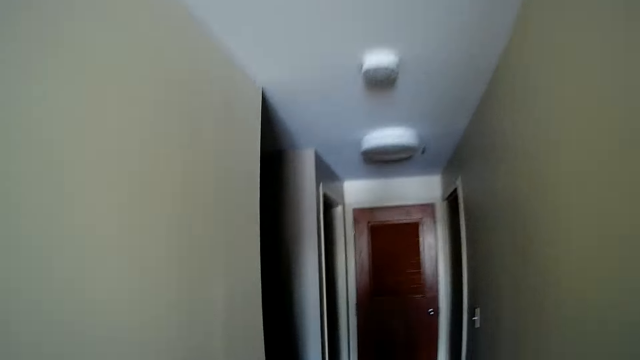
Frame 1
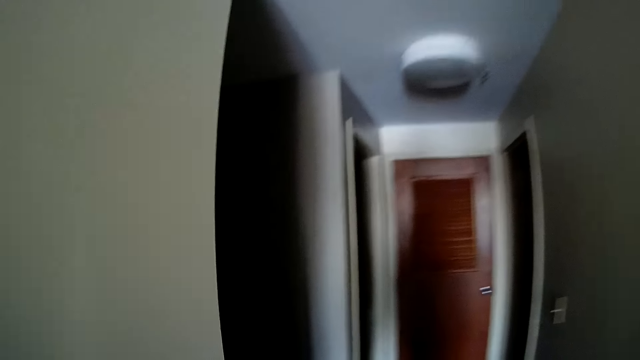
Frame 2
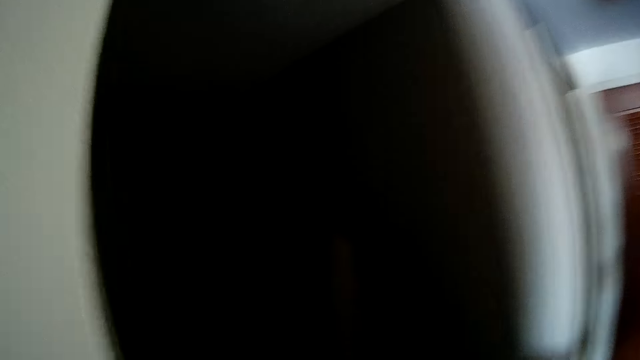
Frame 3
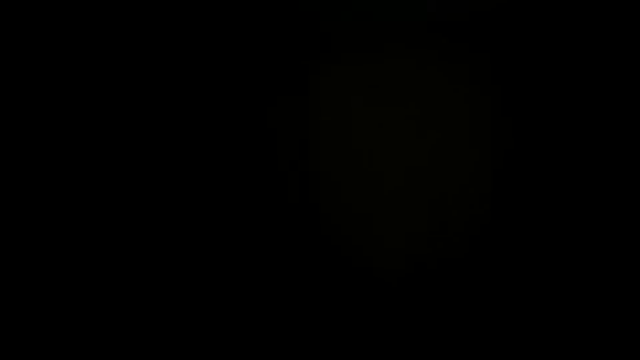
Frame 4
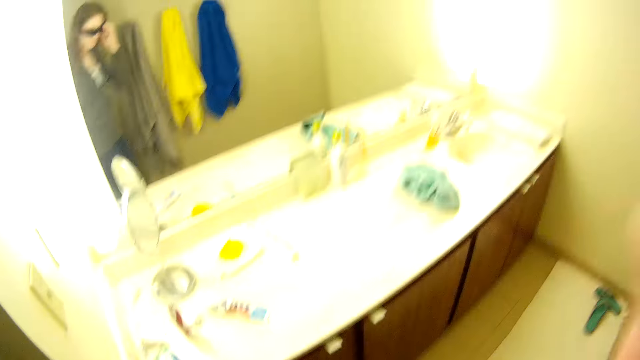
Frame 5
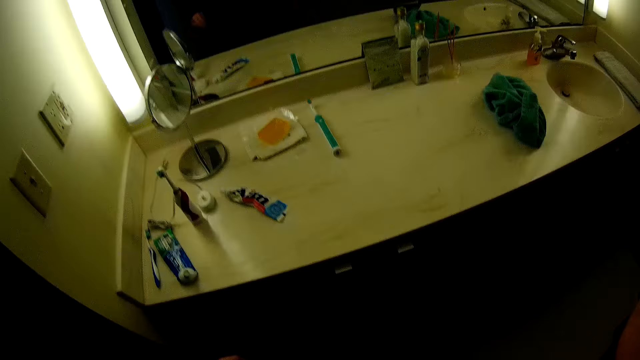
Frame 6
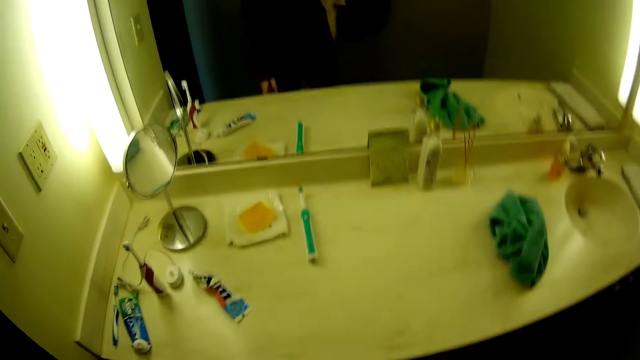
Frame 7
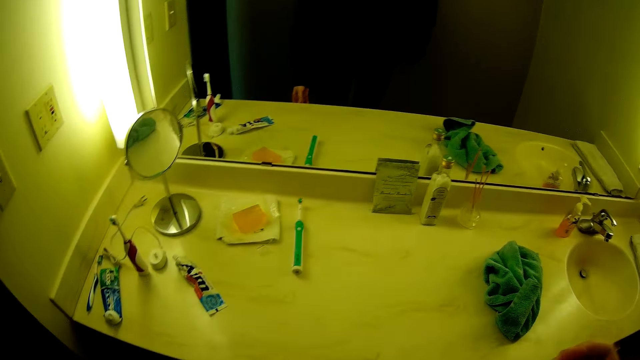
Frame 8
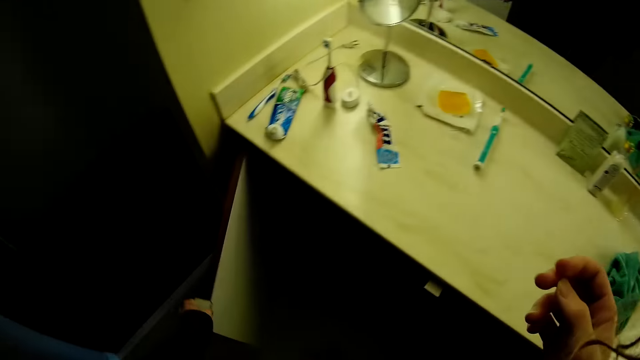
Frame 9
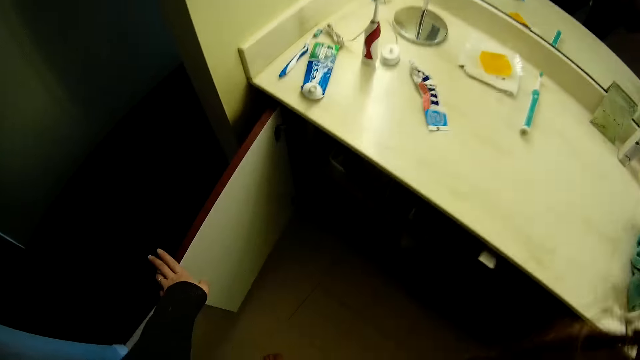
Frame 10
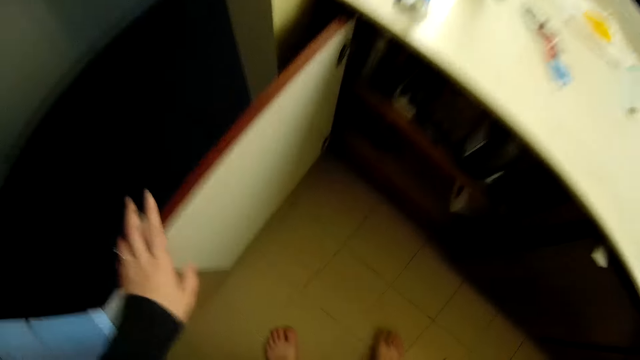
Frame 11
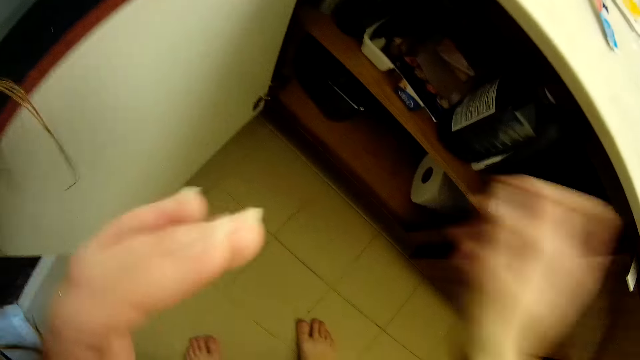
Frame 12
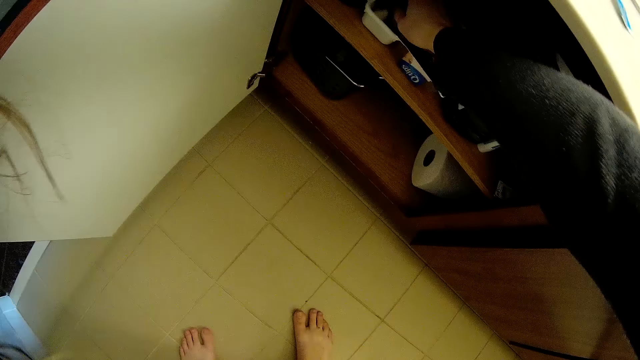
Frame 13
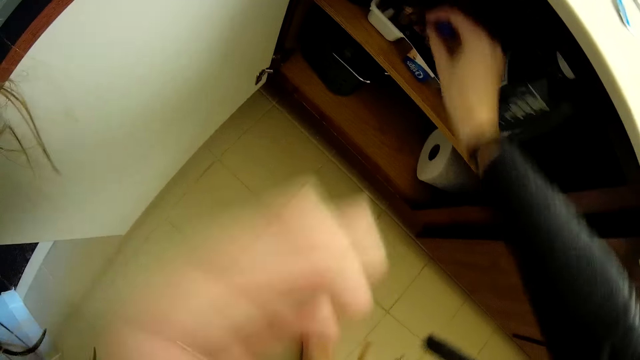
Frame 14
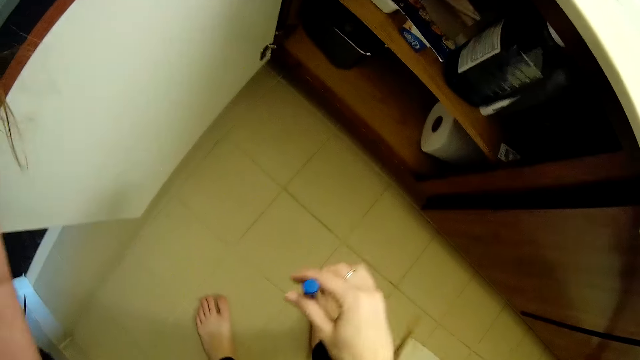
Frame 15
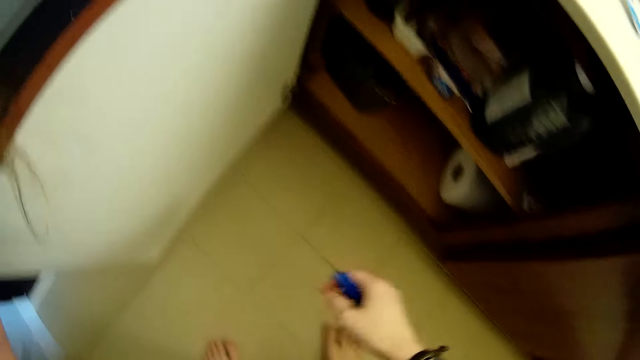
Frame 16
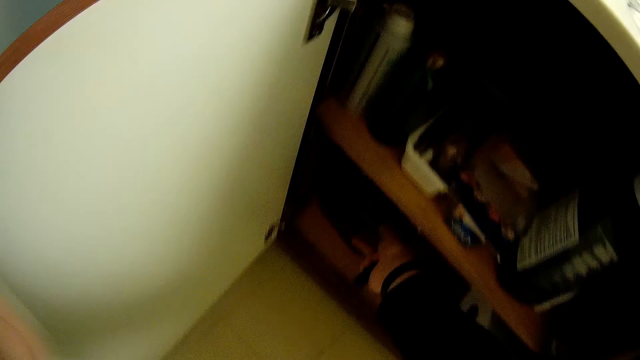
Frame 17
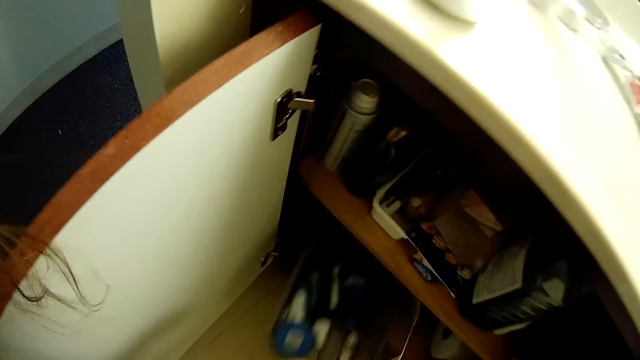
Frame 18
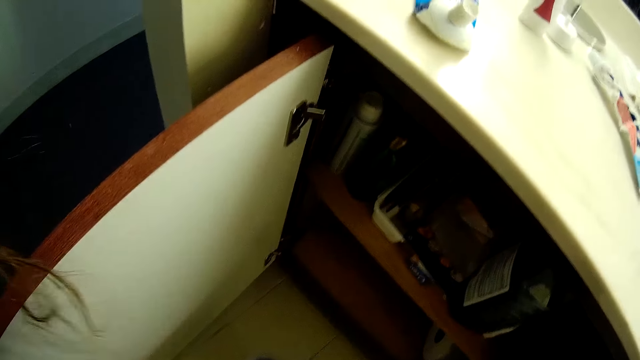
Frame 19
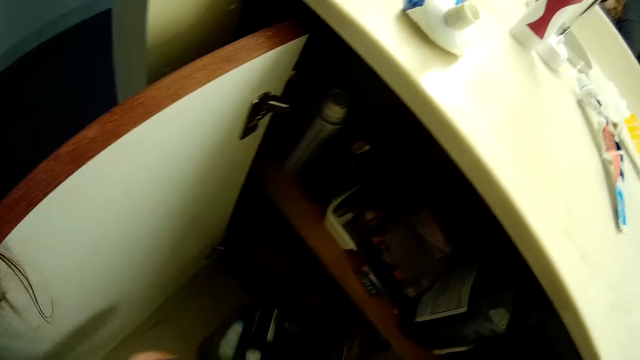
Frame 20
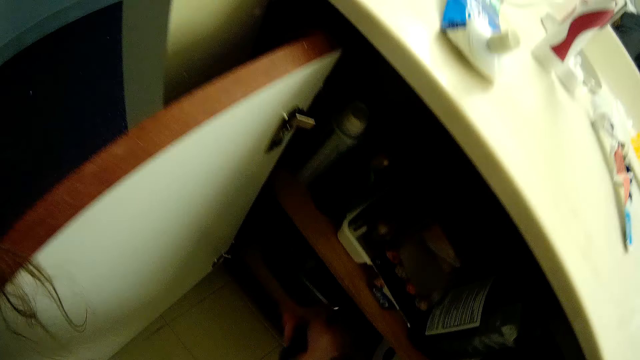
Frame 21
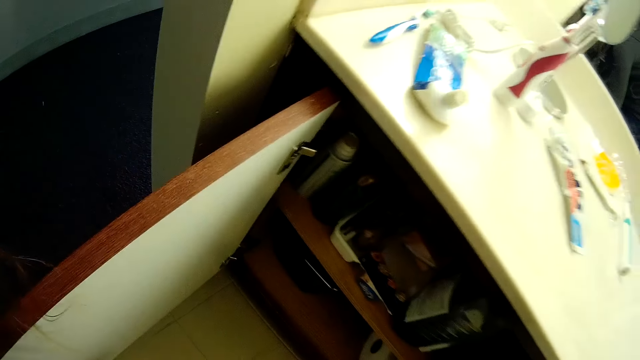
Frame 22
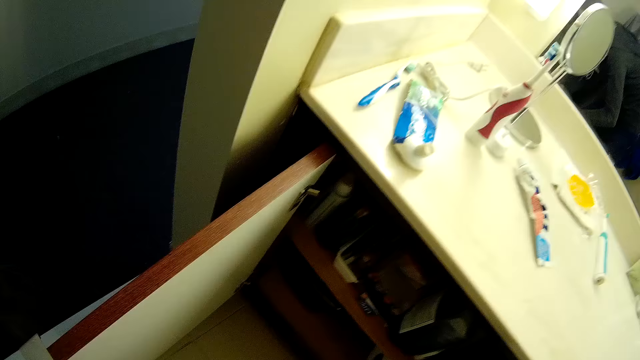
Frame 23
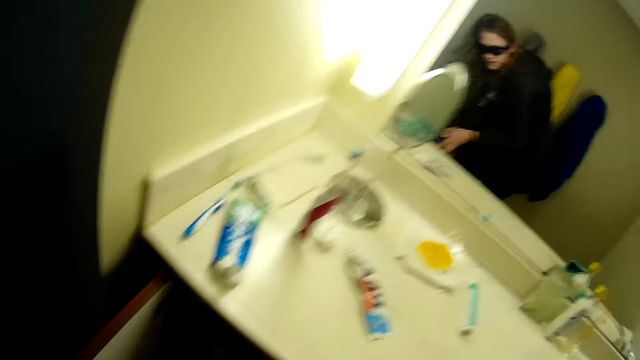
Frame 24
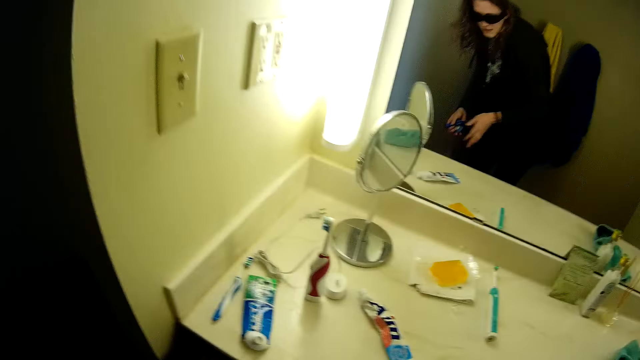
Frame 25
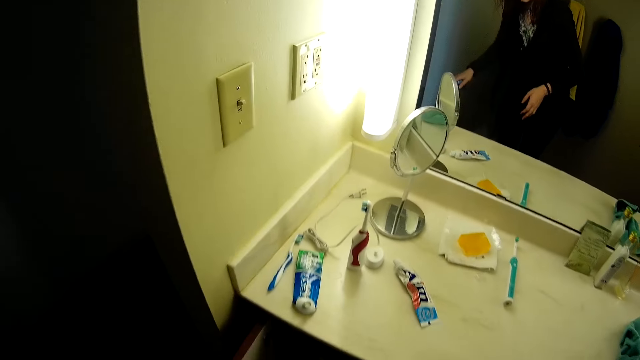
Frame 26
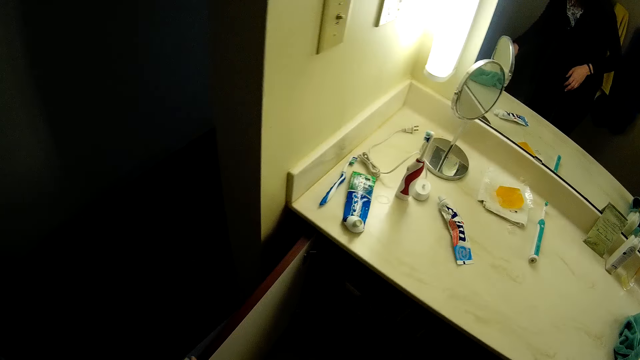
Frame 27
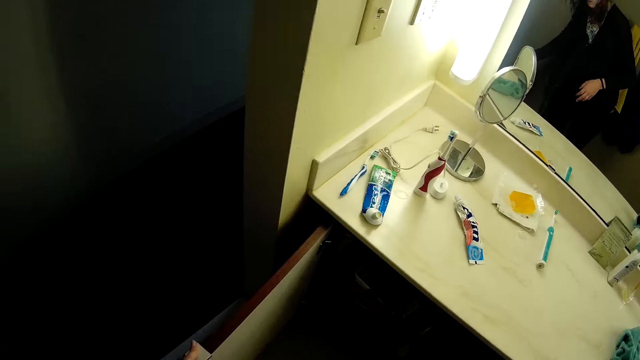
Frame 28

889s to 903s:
The camera wearer walks around the room. They walk in a bathroom. They open a bathroom cabinet. They pick up something. They pick up a box from the cabinet. They put the box in the cabinet.

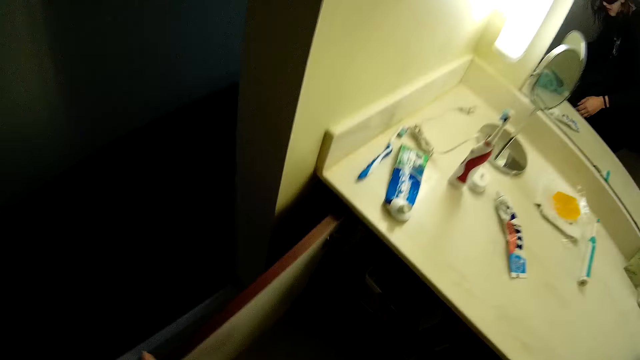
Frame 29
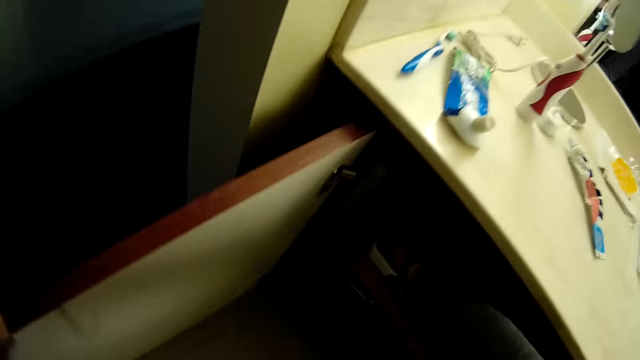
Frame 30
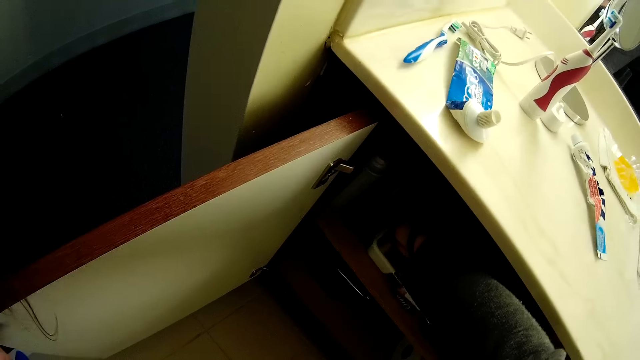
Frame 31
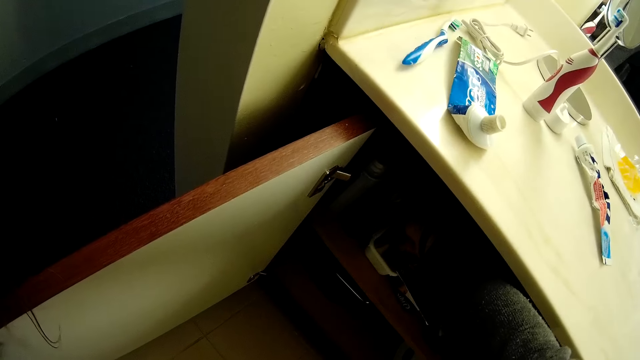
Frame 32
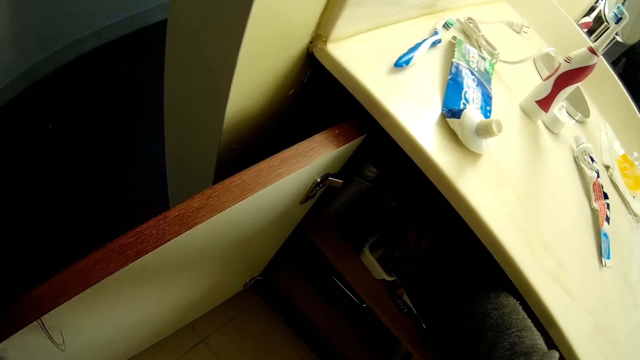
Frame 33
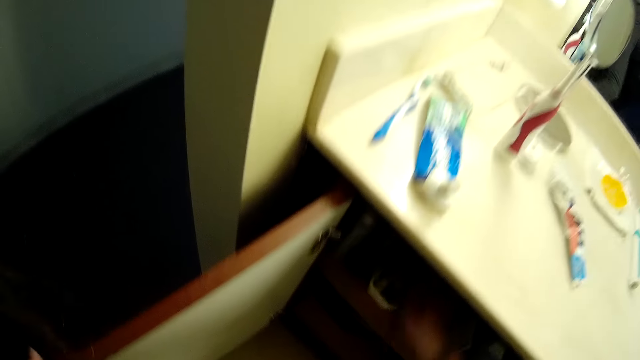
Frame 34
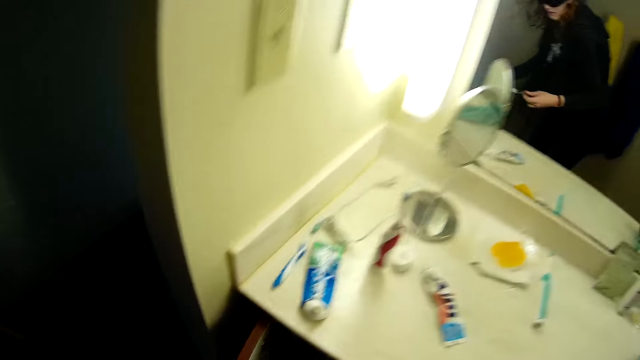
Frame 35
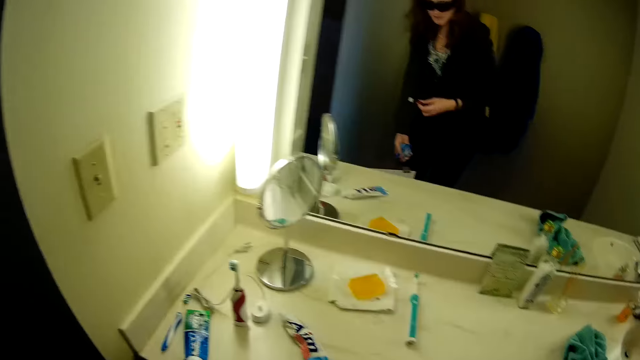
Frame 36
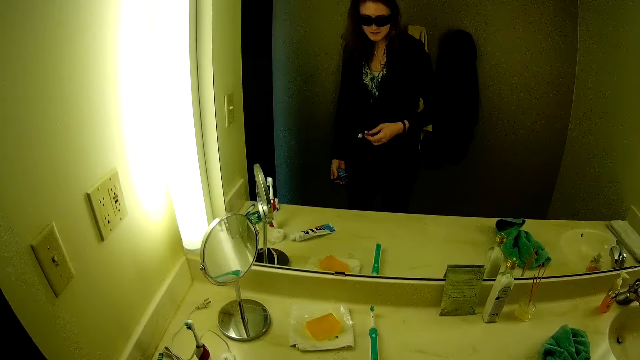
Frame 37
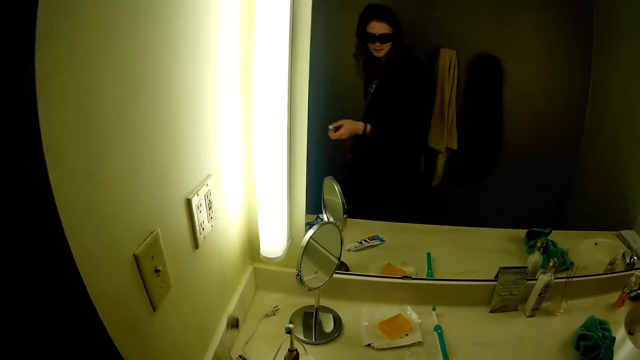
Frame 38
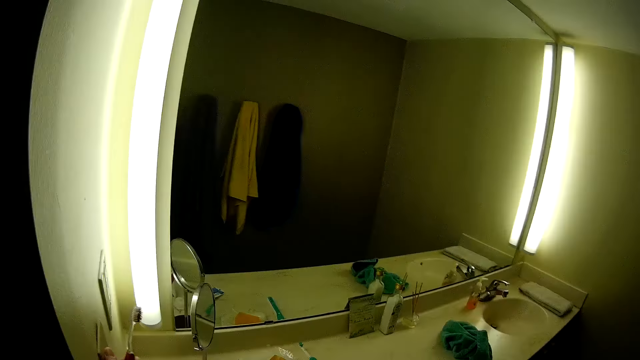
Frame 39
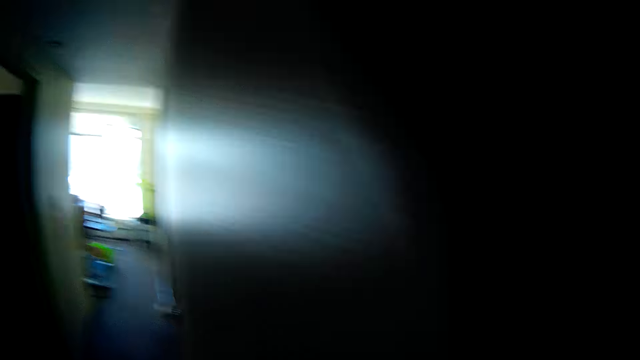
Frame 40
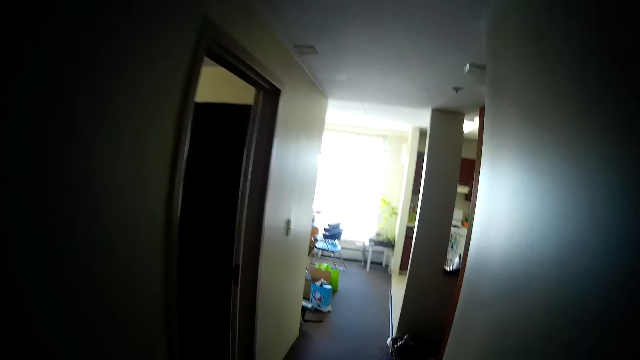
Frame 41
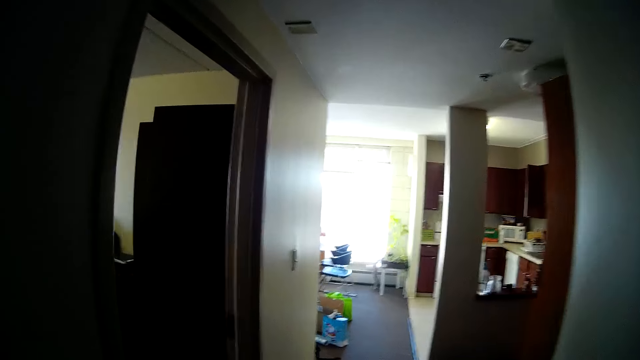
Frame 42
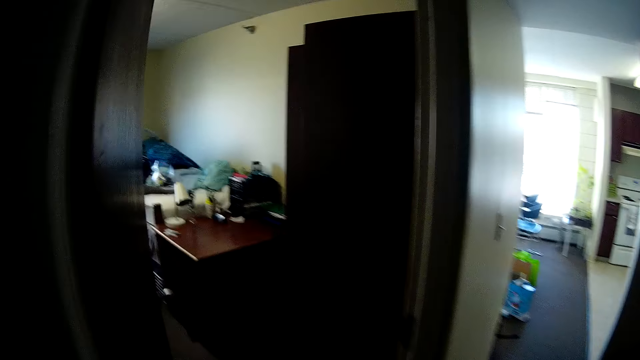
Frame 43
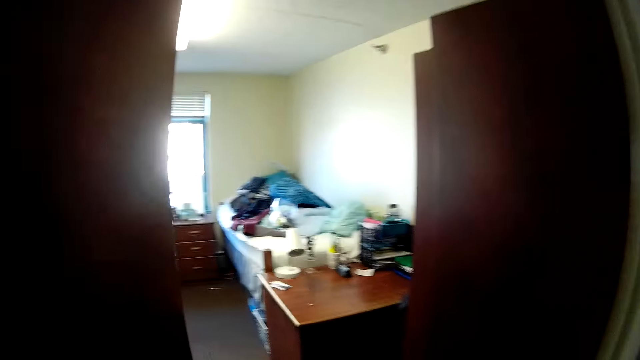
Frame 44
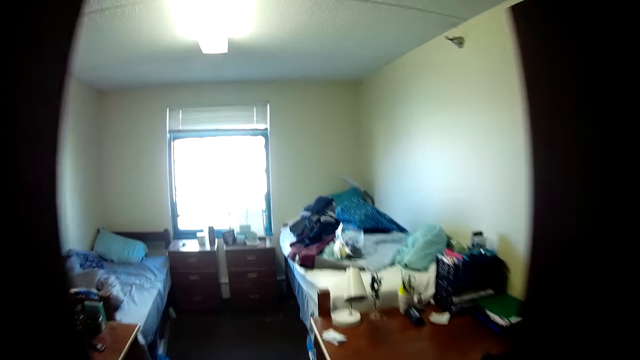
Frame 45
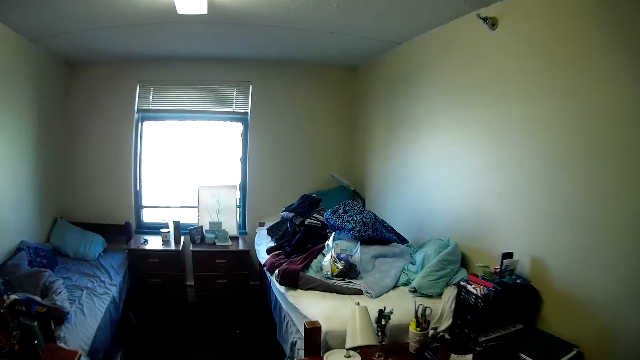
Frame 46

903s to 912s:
The camera wearer picks up something from the cabinet. She holds a toothbrush with her left hand. She walks out of the bathroom. She is taking the toothbrush from the cupboard. She walks around the room.
